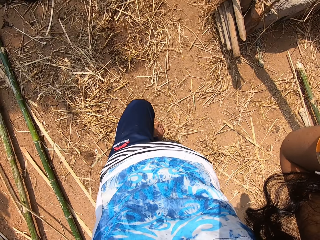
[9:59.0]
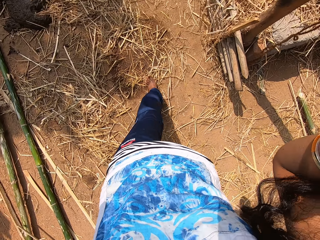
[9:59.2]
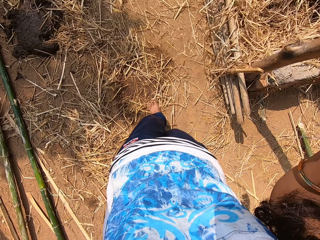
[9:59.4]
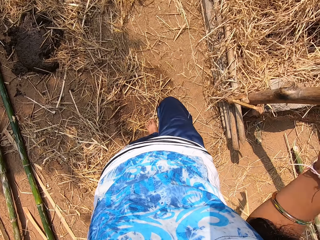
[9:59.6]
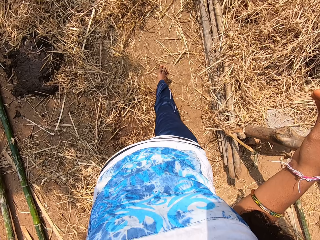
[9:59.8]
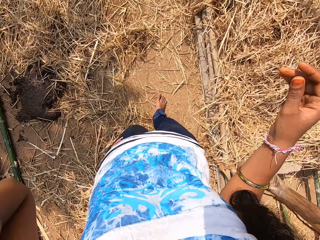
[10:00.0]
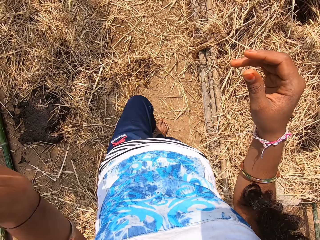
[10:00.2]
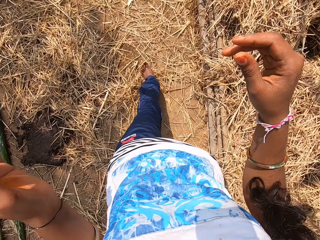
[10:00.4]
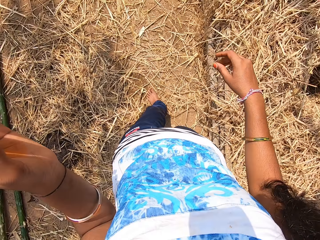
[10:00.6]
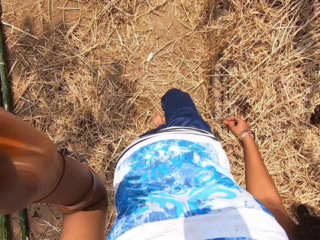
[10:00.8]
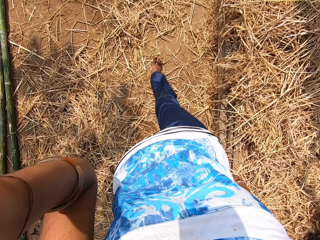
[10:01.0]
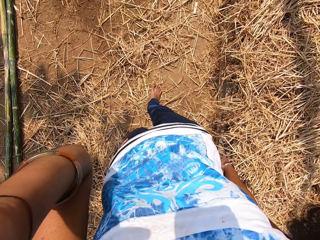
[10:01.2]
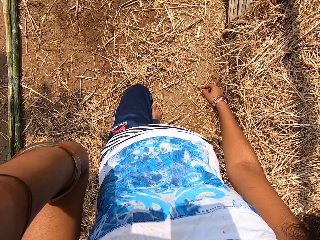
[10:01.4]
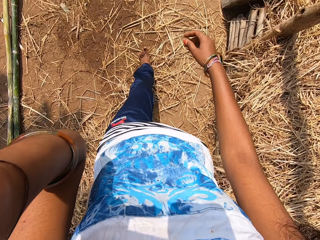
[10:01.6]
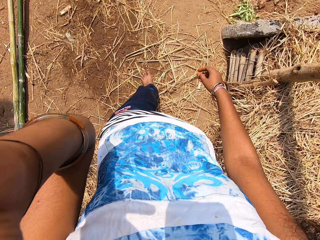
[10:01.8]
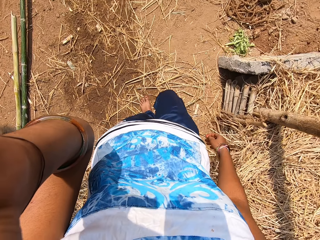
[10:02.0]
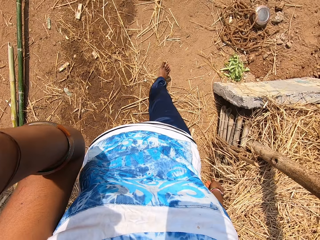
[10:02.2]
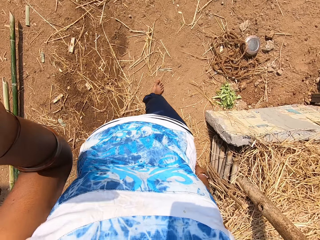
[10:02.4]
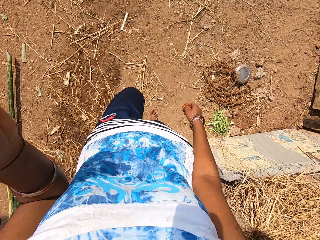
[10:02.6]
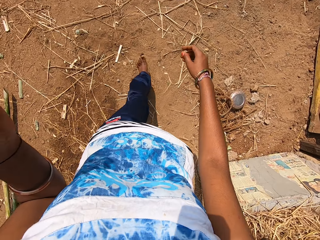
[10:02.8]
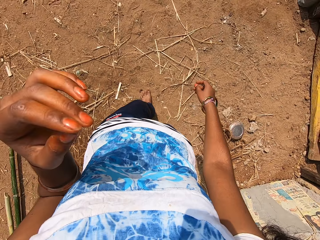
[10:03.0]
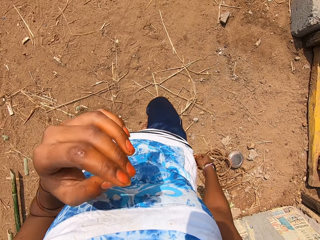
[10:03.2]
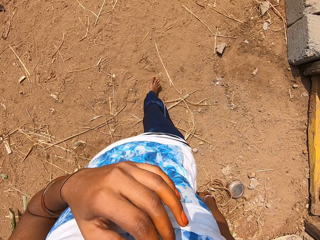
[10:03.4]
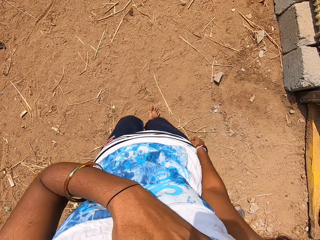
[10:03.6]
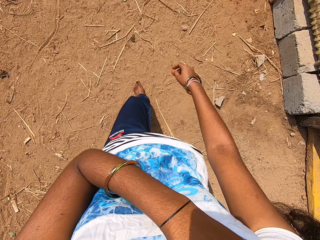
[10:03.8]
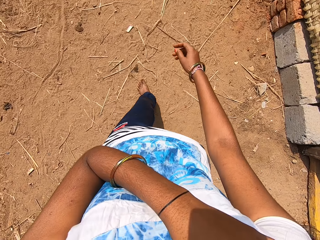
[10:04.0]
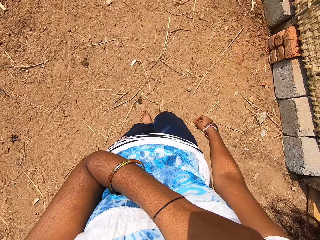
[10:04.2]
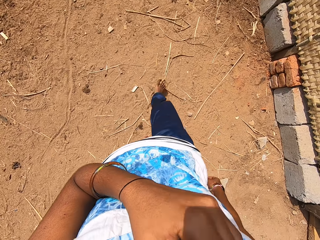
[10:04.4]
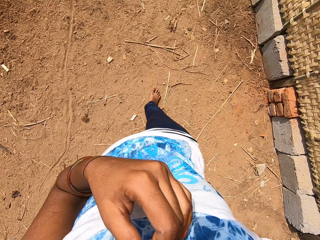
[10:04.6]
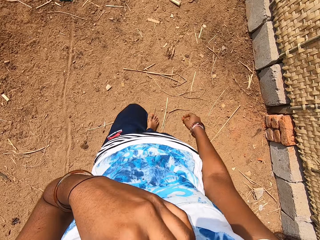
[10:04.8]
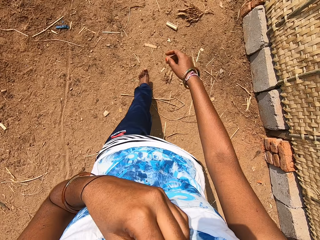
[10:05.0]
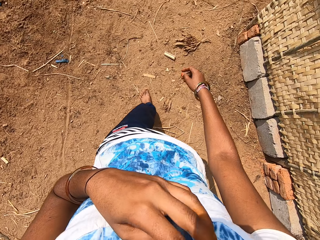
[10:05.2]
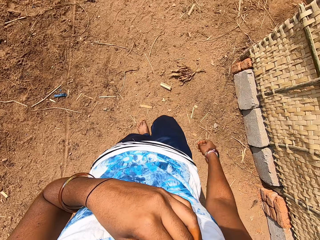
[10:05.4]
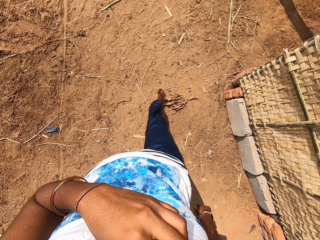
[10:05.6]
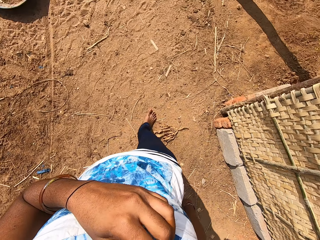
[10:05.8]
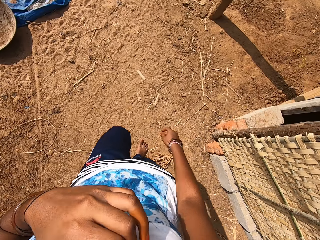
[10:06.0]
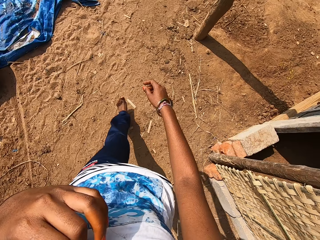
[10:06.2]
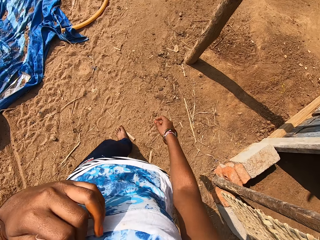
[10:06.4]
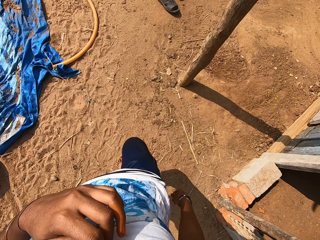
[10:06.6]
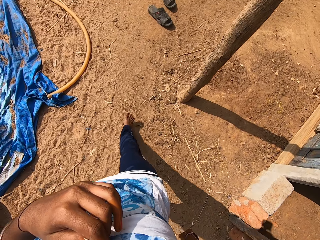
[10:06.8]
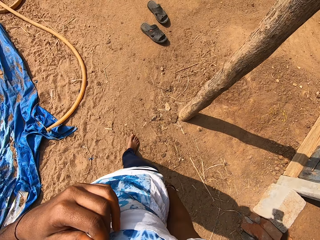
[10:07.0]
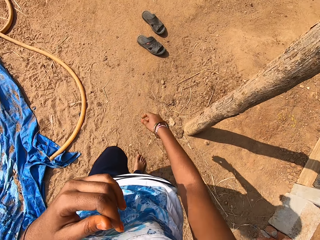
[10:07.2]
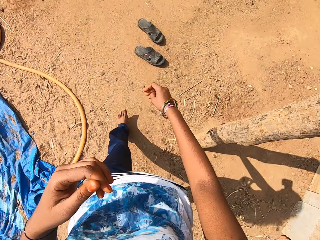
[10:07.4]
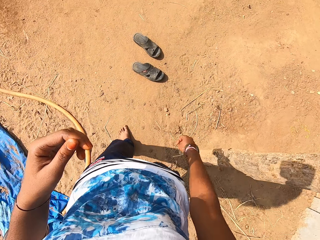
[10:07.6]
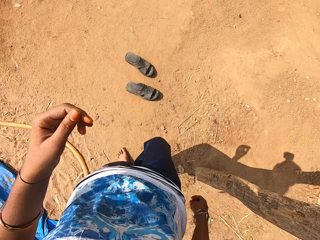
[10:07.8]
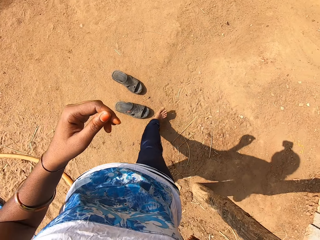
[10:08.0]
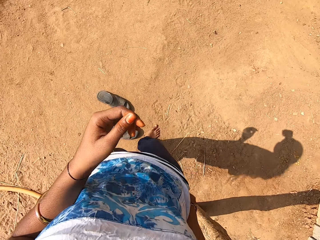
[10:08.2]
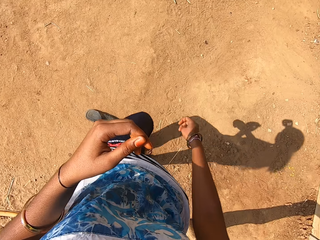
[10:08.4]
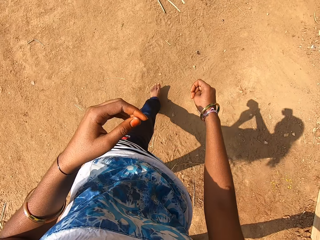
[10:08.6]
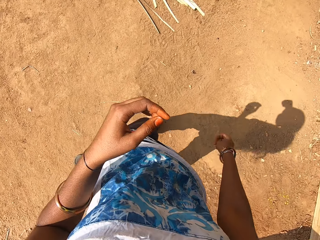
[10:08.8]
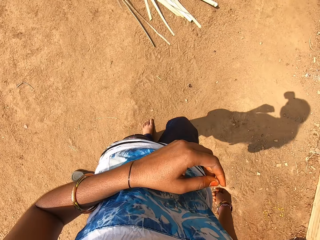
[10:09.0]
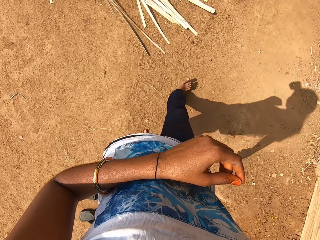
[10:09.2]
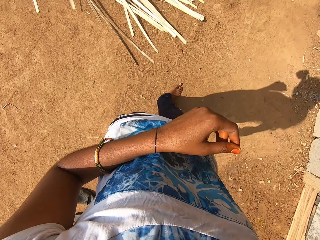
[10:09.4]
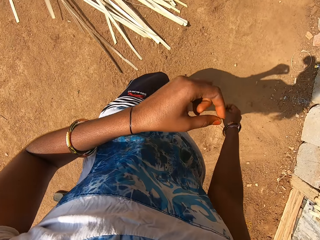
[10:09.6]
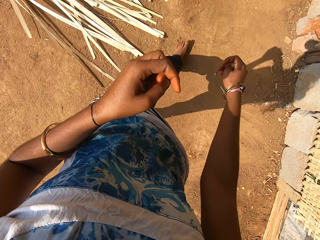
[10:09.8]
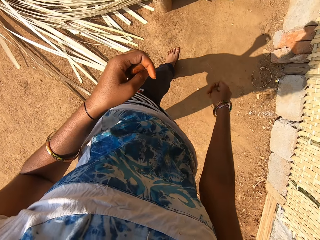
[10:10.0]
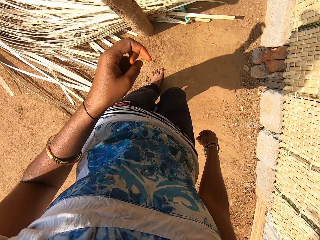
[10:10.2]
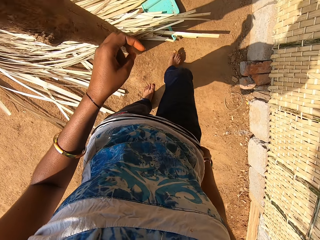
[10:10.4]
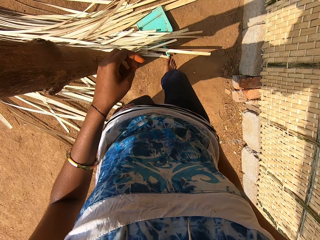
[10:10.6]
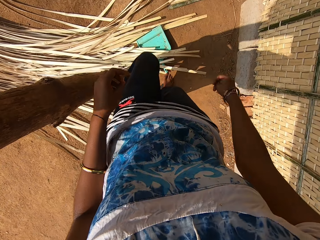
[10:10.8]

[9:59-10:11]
The camera wearer walks. She adjusts her camera with her left hand. She touches her face with her left hand.

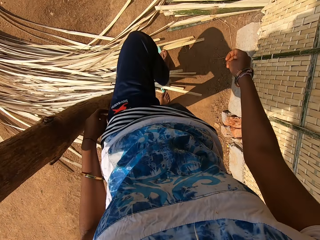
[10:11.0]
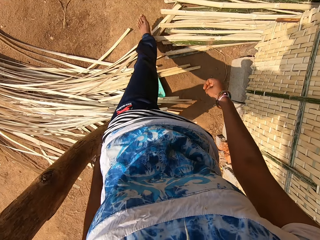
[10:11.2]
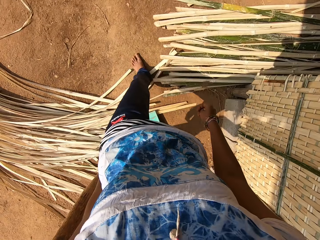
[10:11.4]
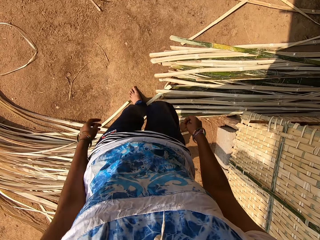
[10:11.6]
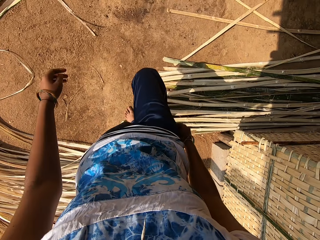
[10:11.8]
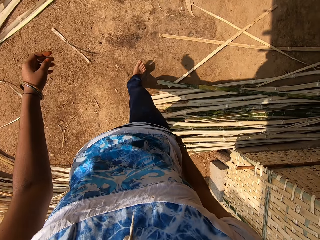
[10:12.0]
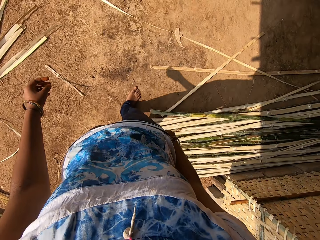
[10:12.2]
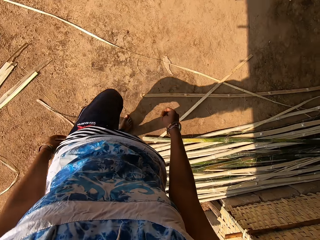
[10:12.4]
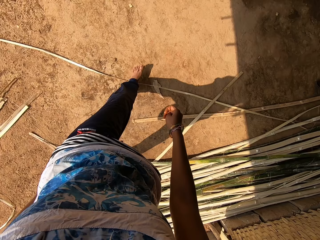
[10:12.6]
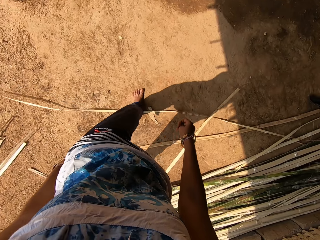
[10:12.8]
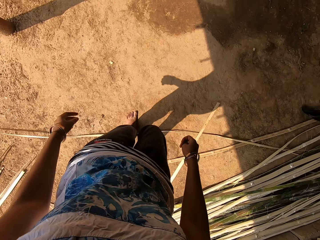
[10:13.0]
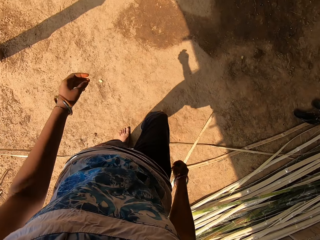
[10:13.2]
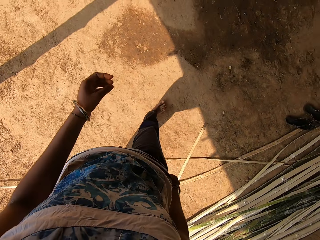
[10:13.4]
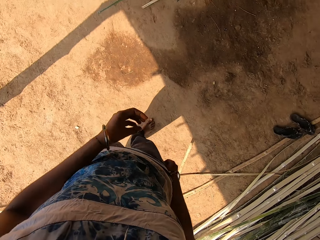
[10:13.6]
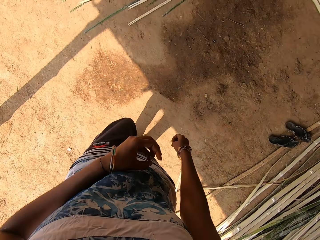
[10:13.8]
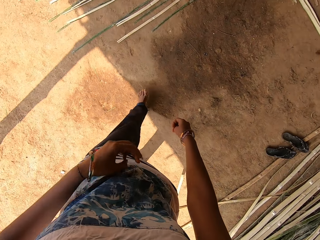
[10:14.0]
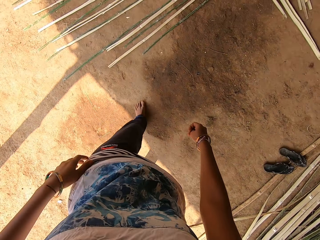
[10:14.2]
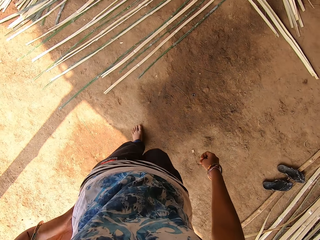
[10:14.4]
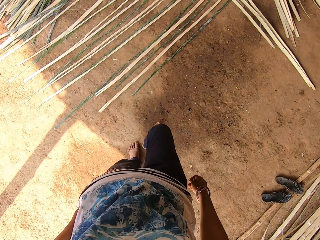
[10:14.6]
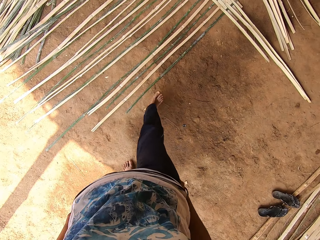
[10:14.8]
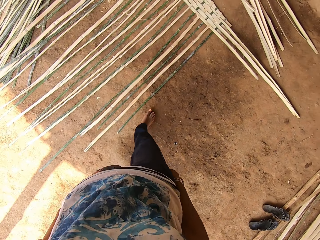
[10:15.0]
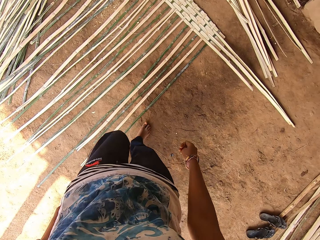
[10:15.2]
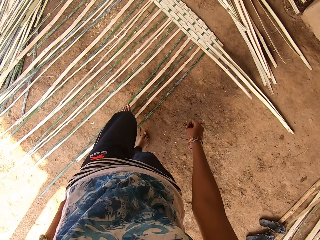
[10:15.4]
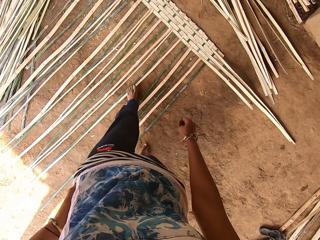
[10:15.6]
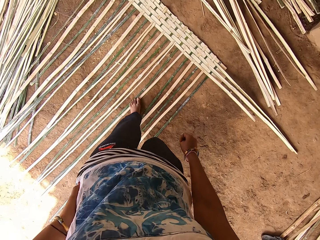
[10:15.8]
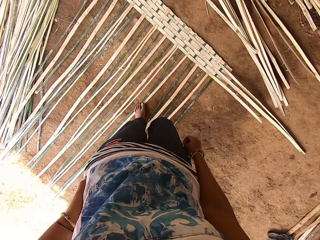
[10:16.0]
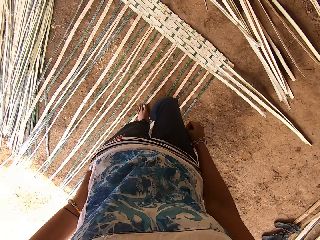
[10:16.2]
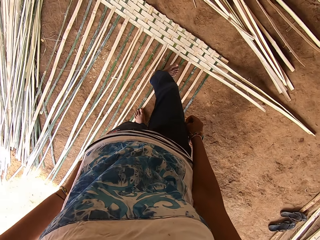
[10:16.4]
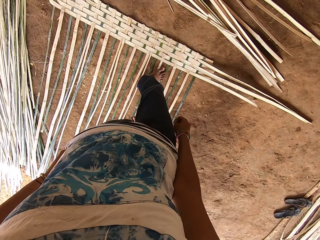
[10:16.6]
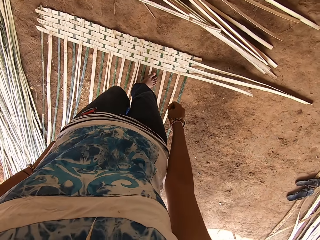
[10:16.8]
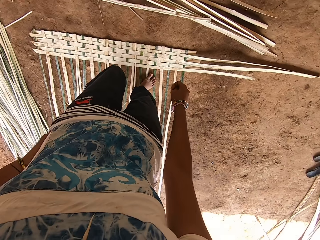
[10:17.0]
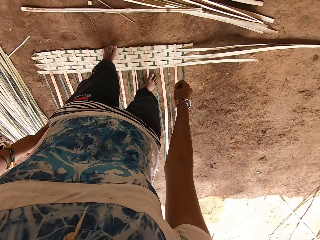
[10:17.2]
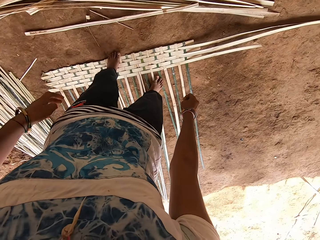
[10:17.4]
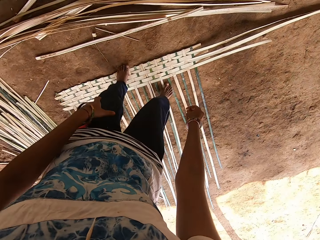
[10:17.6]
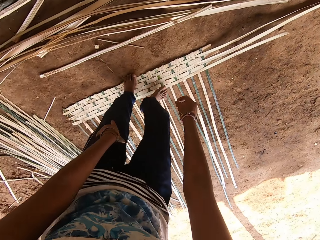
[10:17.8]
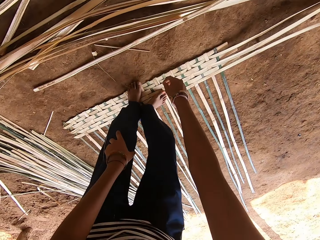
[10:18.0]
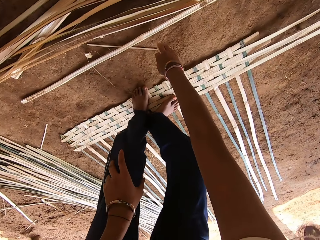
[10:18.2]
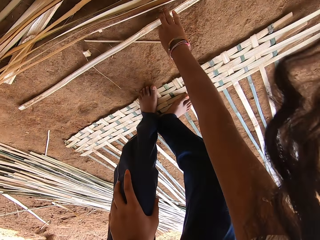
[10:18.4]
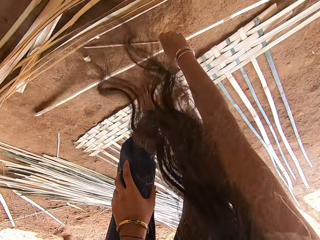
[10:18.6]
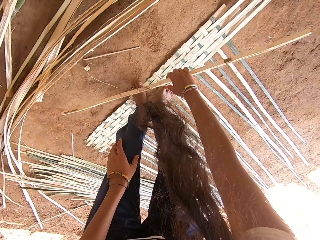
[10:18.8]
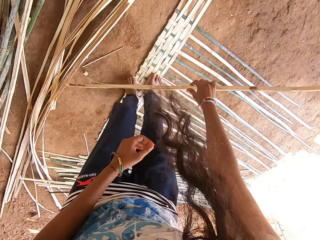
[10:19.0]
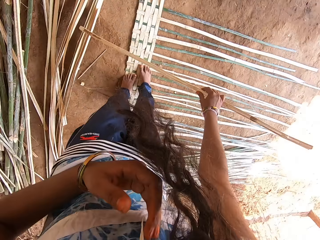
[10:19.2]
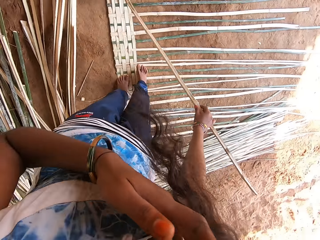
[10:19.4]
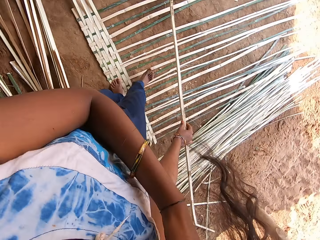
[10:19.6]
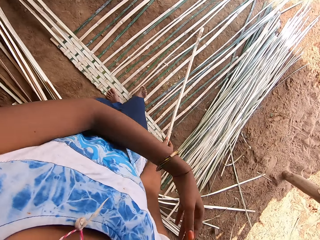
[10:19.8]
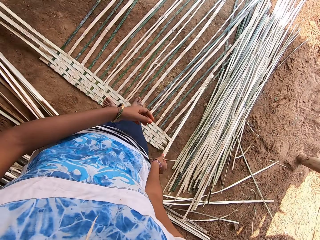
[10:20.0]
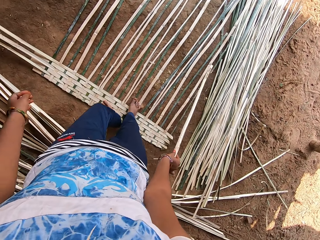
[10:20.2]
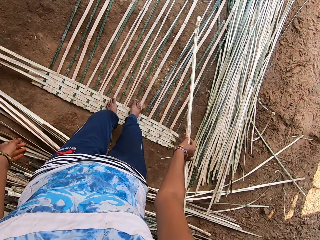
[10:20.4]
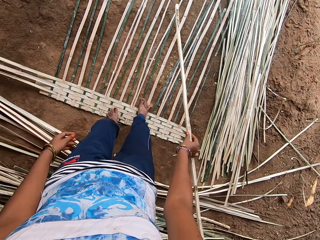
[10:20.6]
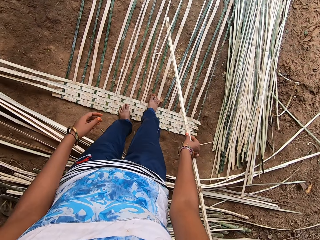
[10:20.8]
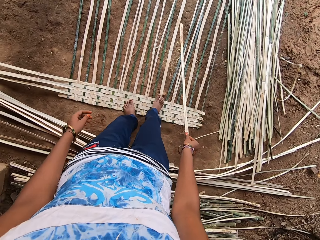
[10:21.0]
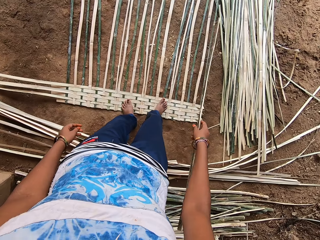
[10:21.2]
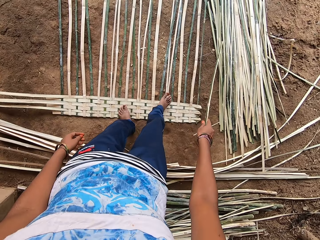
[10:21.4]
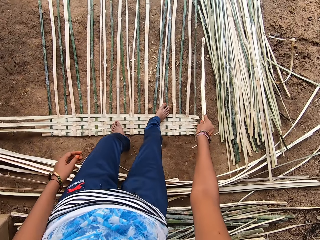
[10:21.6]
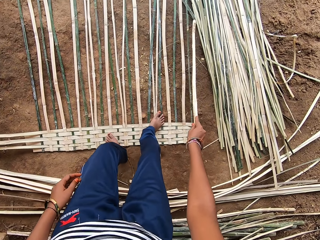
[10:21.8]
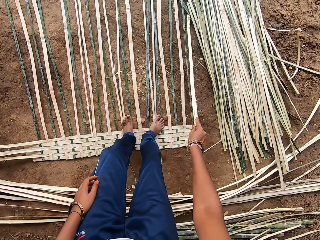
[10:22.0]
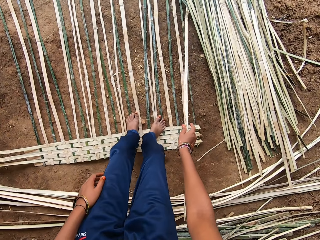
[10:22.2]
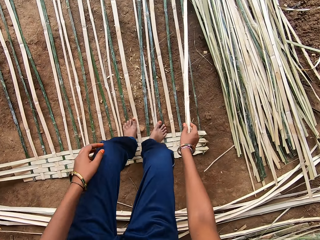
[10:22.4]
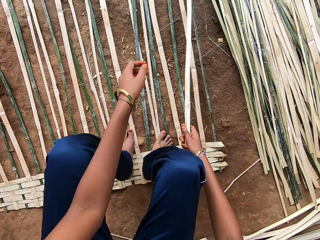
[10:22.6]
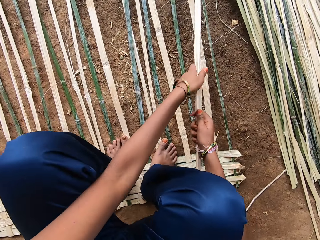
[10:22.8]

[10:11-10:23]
The camera wearer touches her shirt with her left hand. She touches her knee with her left hand. She picks up a bamboo strip or grass from the ground with her right hand. She adjusts her hair with her left hand.
